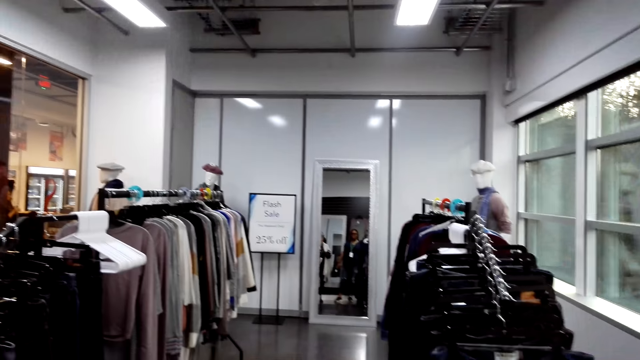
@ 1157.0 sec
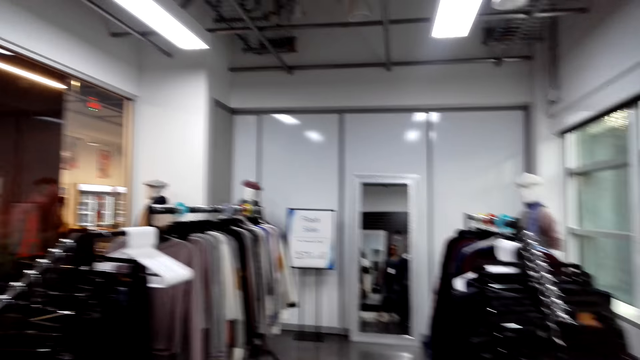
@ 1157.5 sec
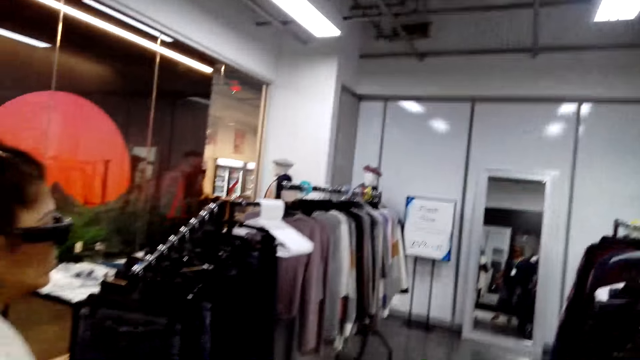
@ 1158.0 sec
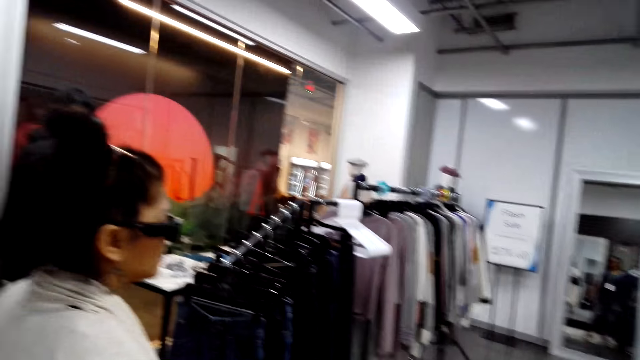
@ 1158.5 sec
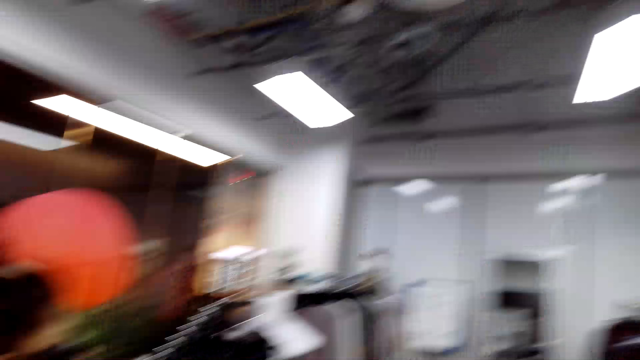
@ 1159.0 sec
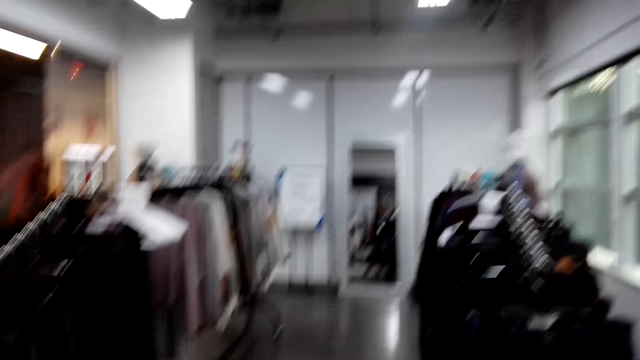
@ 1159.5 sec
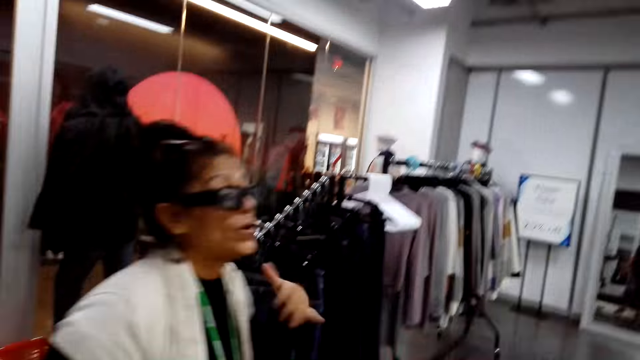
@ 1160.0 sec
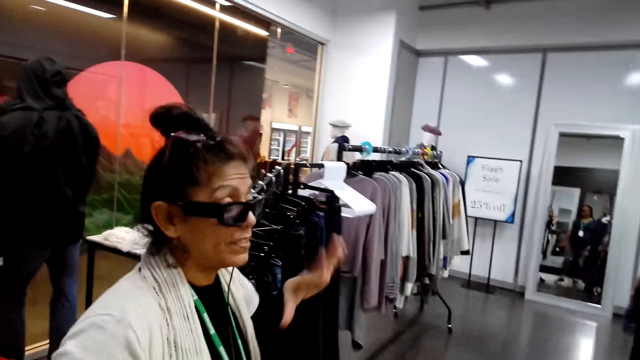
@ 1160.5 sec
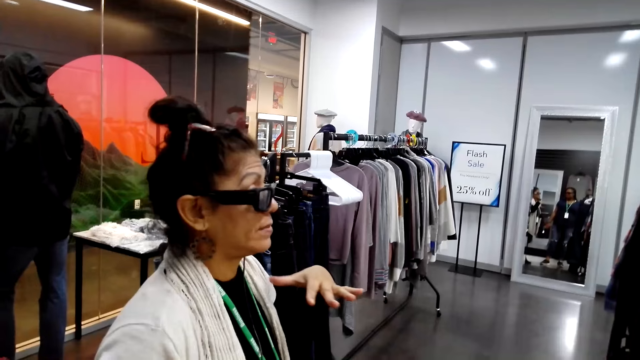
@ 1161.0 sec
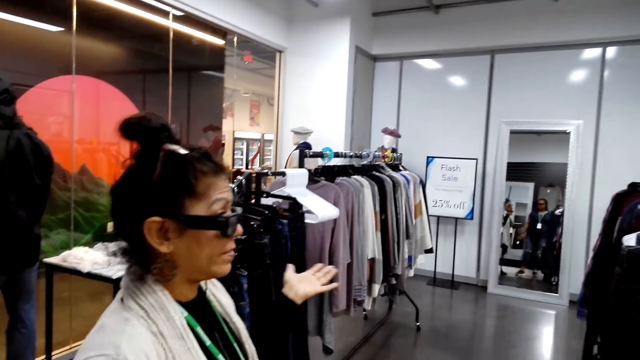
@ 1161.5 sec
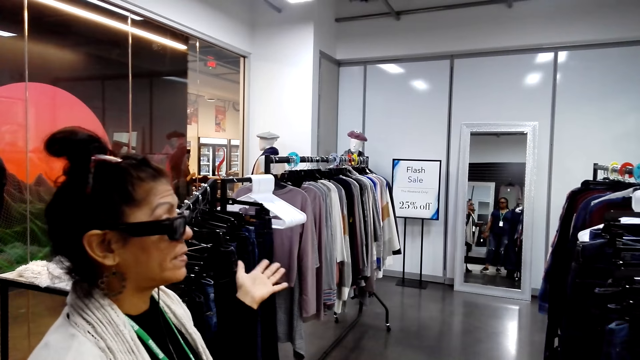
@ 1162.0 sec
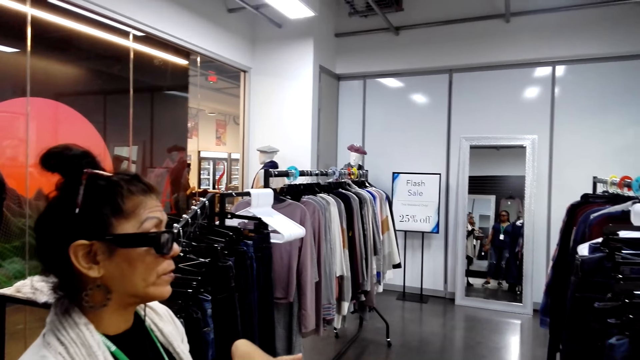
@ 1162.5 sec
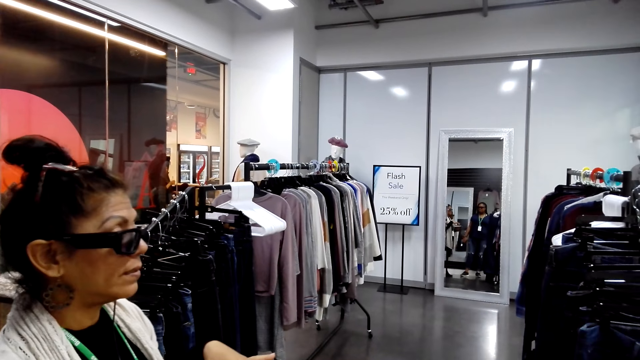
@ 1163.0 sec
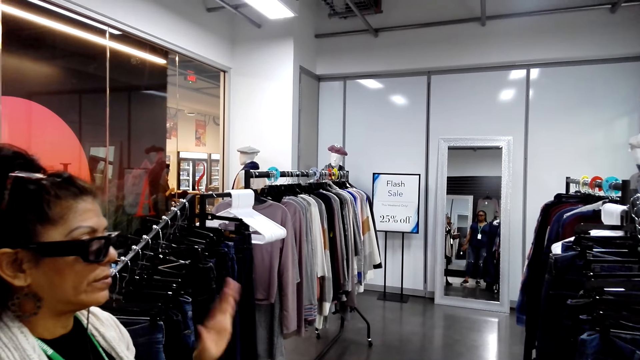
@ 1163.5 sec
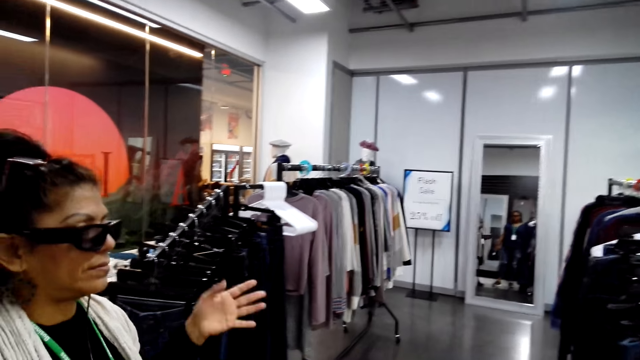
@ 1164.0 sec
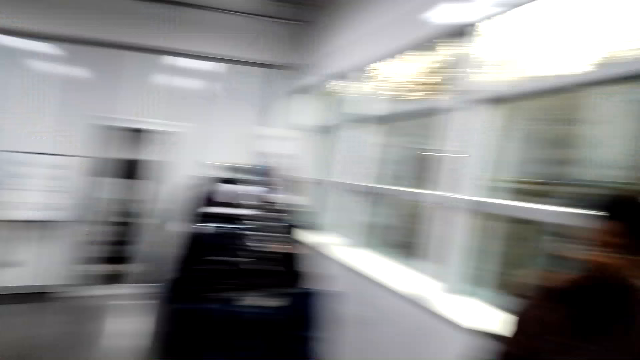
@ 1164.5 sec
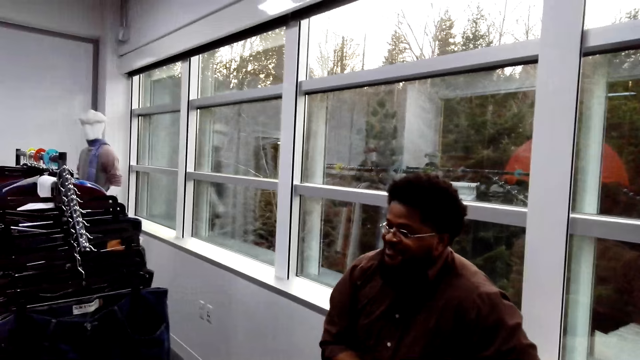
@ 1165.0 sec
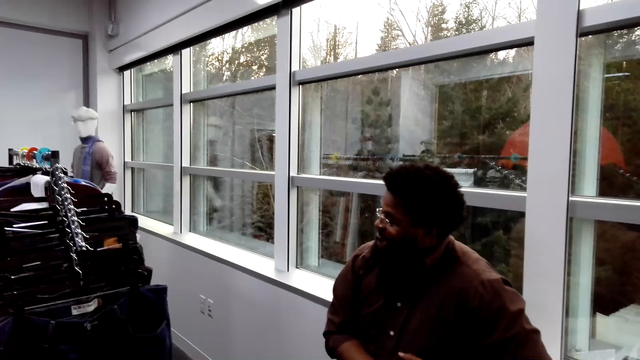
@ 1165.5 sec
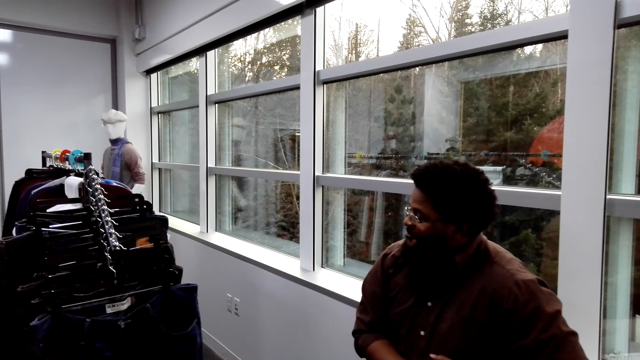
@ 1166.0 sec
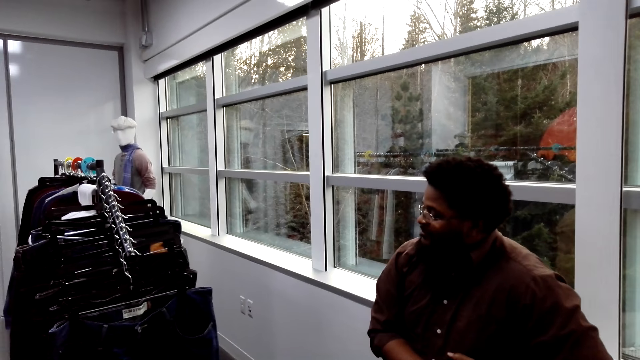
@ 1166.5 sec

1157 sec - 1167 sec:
The camera wearer talks with a man. A woman gestures her hand. A lady talks with the man. The camera wearer looks around the store.

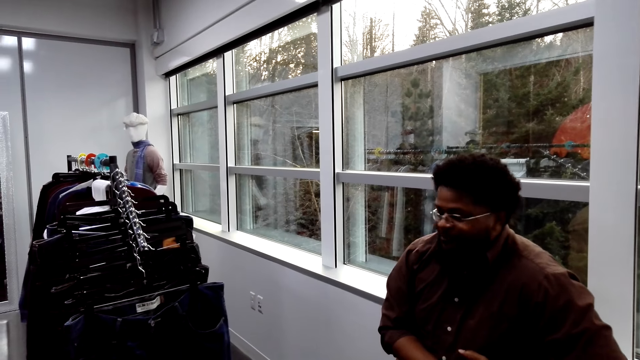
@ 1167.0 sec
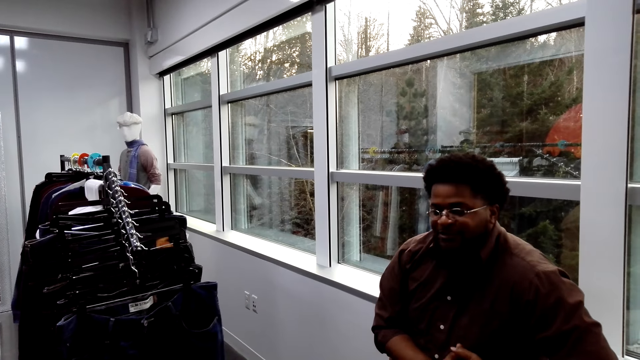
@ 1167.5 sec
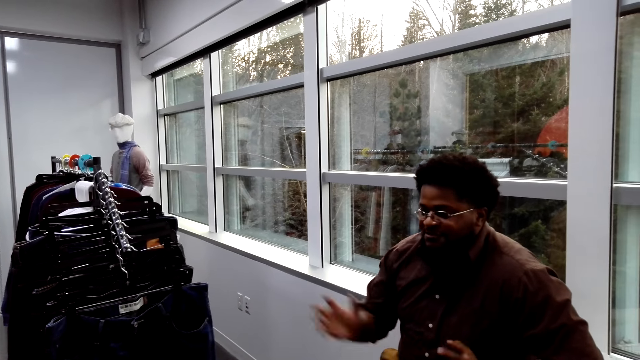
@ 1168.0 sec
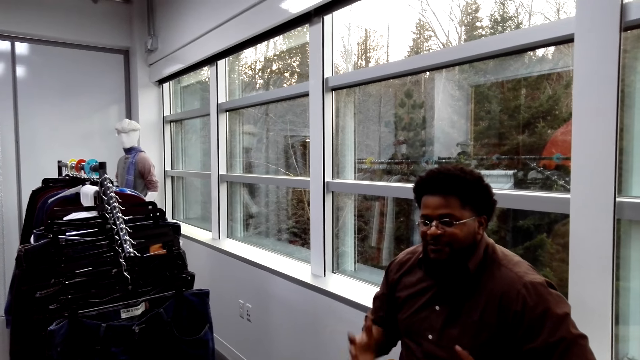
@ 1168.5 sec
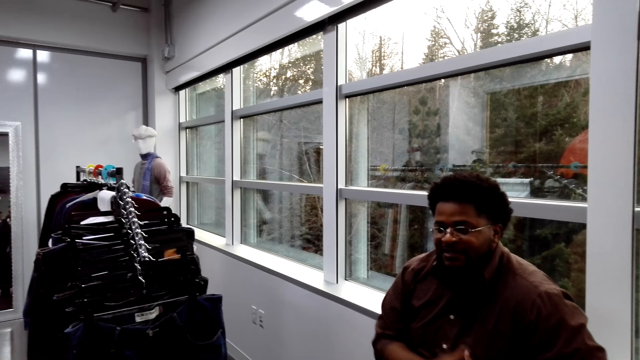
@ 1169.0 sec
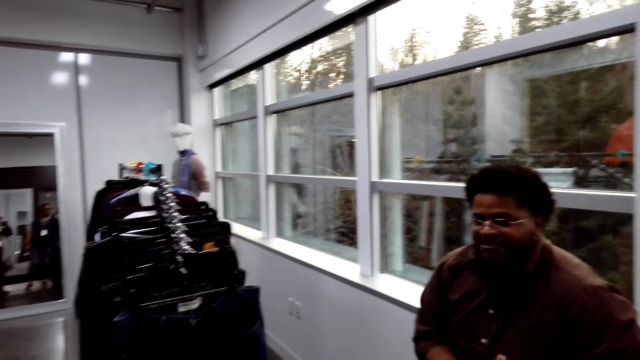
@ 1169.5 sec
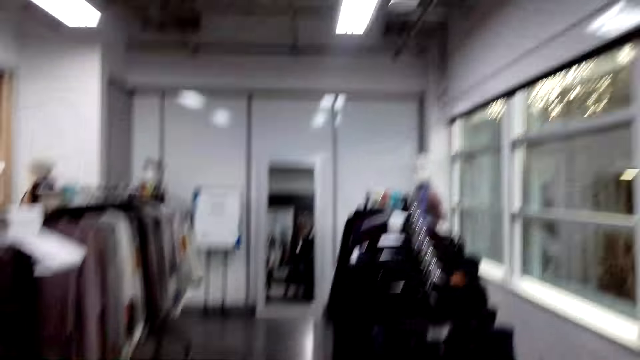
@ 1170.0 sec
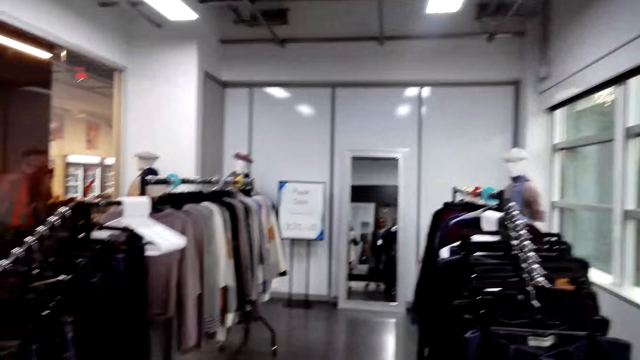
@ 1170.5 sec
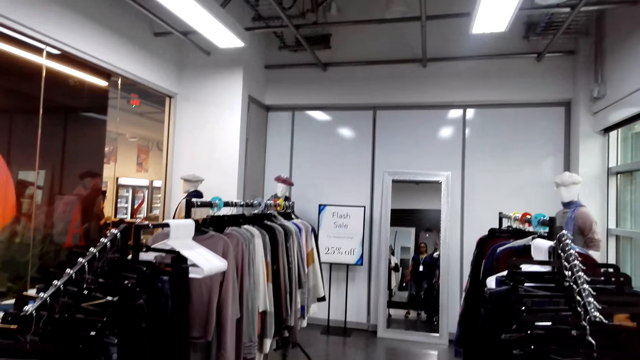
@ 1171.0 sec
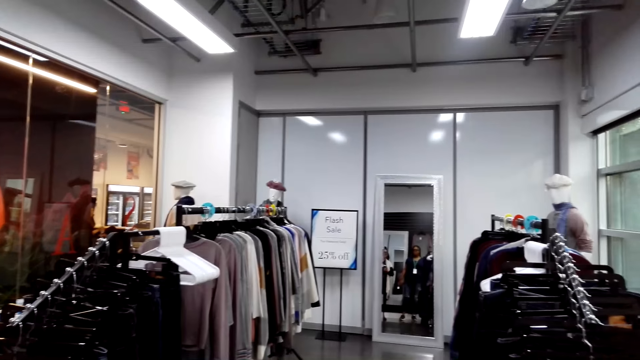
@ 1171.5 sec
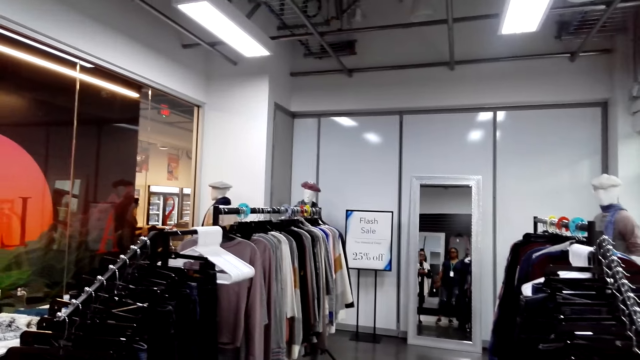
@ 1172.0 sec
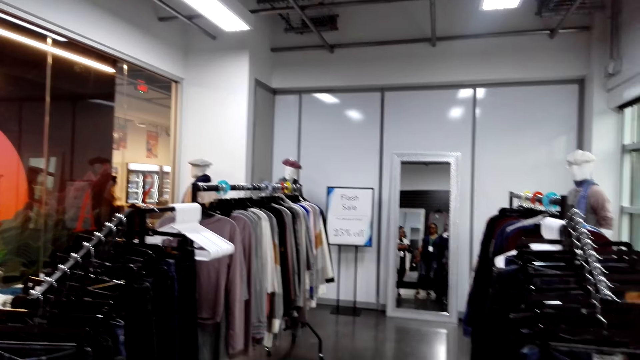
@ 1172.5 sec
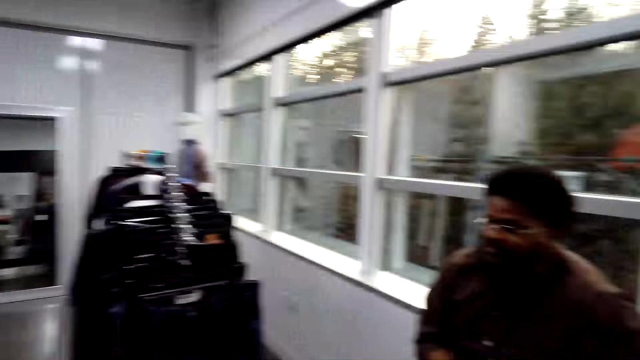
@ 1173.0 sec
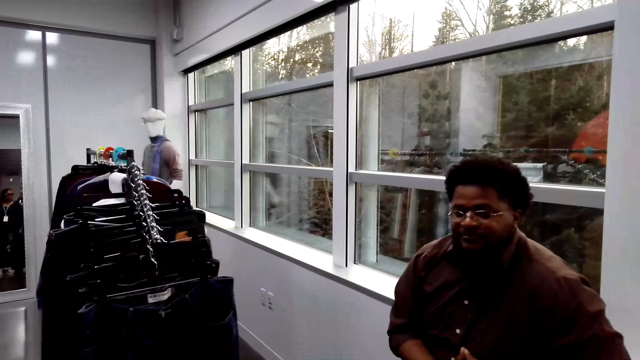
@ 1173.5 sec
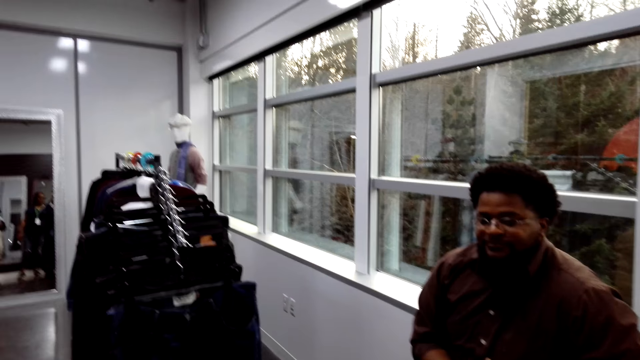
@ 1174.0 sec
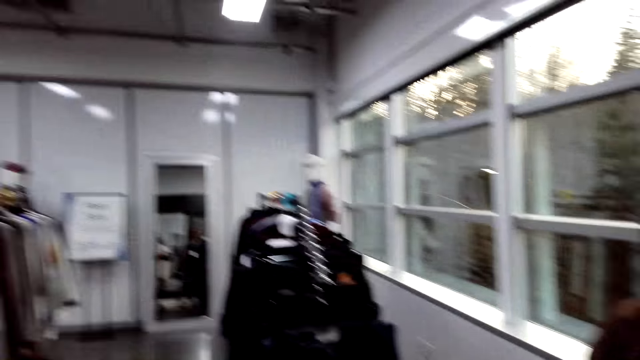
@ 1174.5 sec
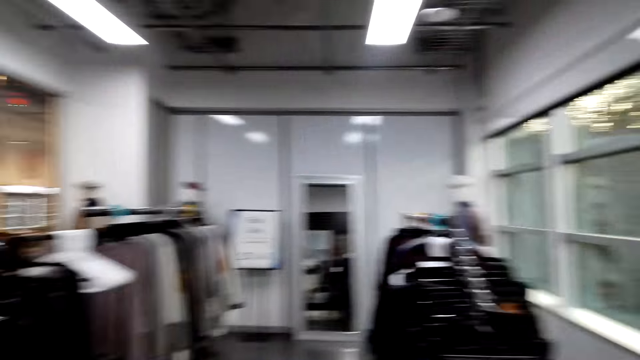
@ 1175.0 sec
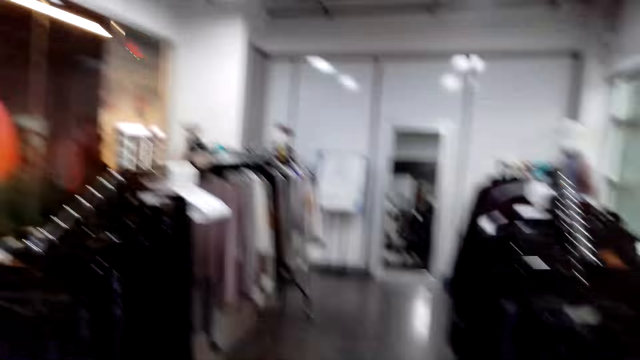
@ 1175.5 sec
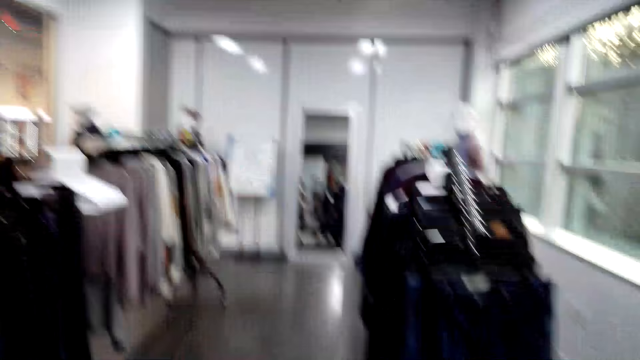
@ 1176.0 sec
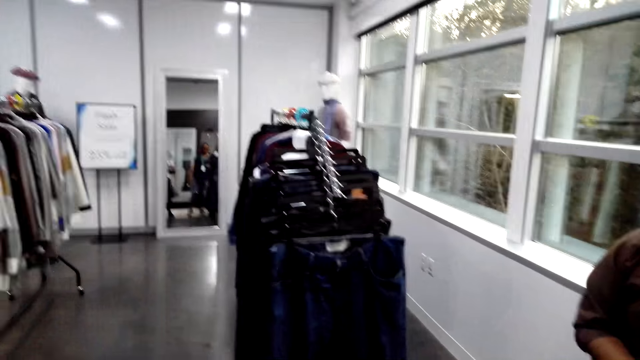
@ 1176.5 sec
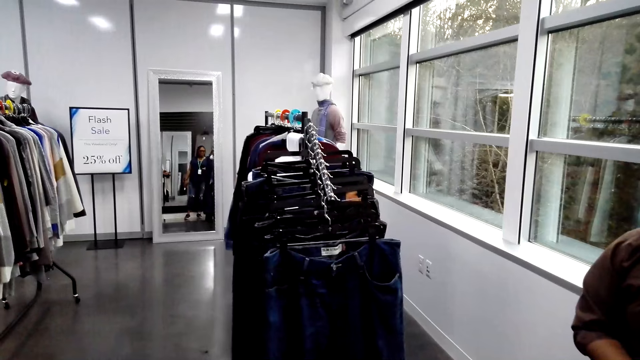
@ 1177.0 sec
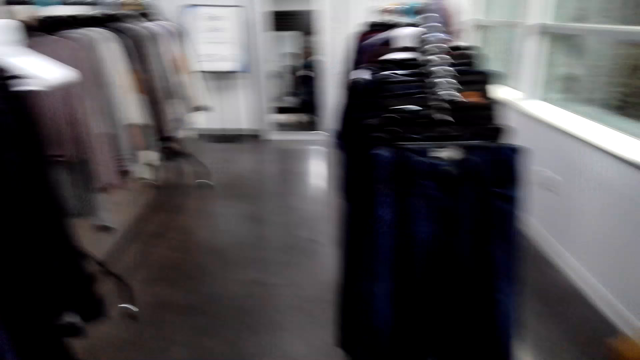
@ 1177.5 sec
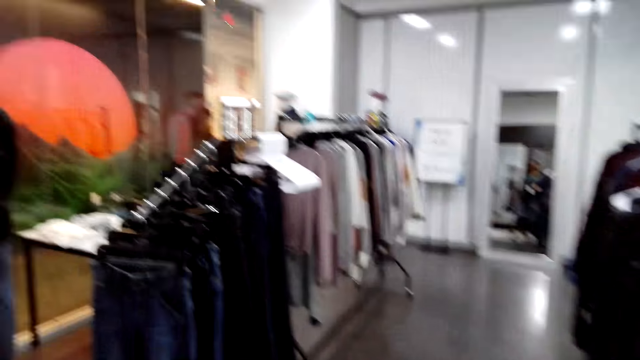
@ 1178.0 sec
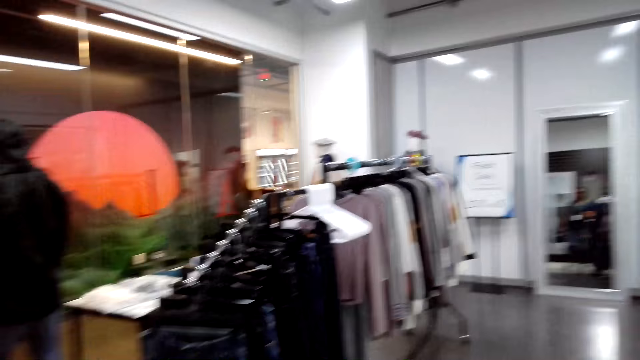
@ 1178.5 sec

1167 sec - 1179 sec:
A man talks to the camera wearer. The man gestures his hand. The camera wearer looks around the store. They talk with the man.
